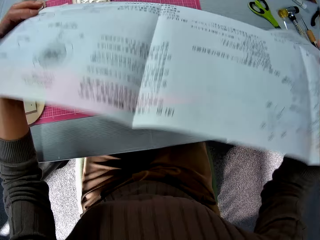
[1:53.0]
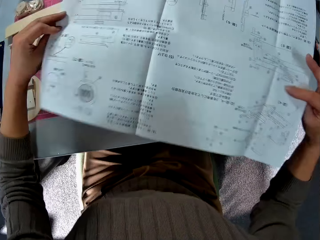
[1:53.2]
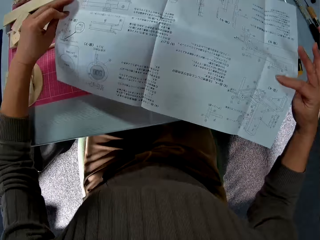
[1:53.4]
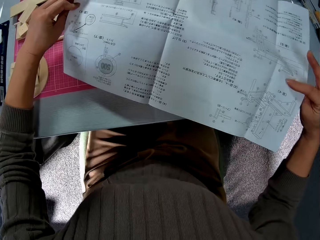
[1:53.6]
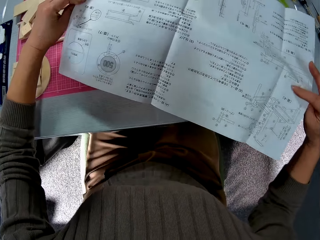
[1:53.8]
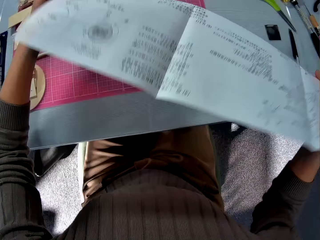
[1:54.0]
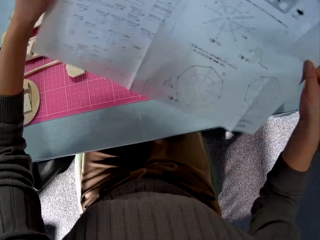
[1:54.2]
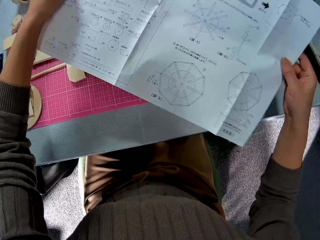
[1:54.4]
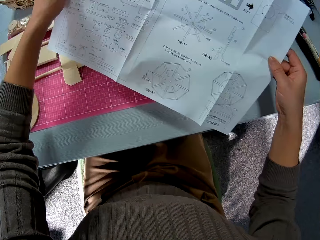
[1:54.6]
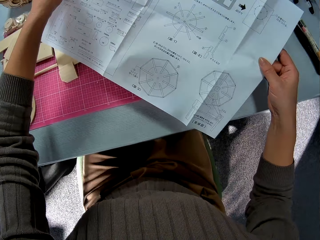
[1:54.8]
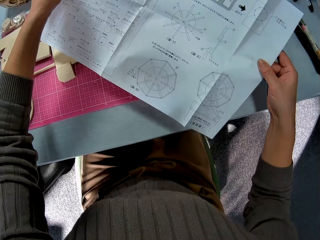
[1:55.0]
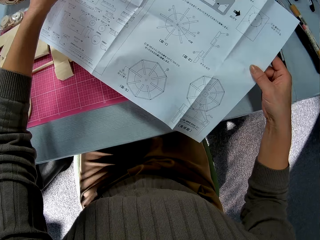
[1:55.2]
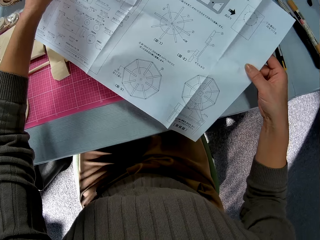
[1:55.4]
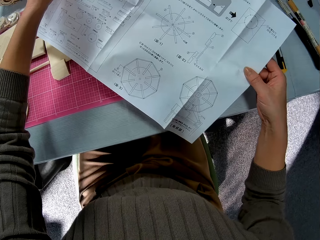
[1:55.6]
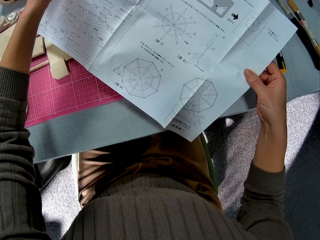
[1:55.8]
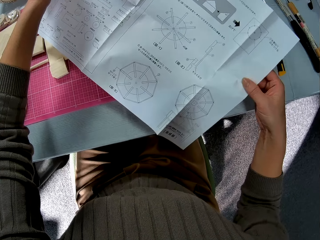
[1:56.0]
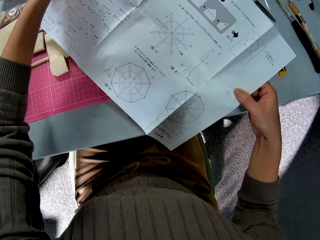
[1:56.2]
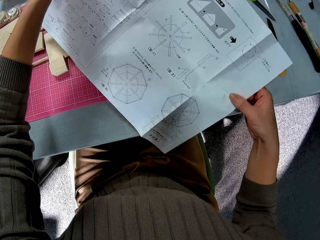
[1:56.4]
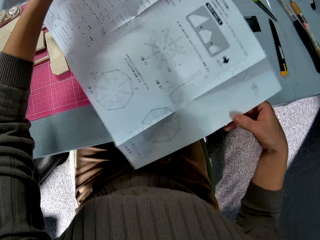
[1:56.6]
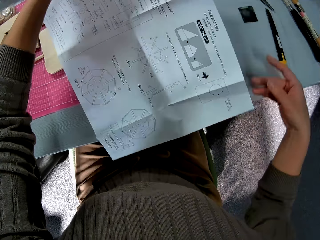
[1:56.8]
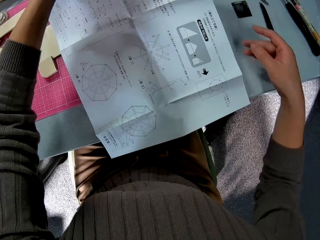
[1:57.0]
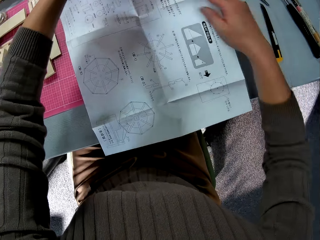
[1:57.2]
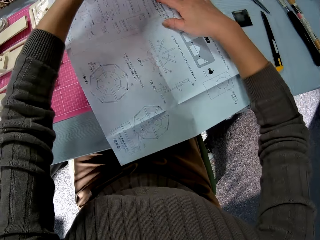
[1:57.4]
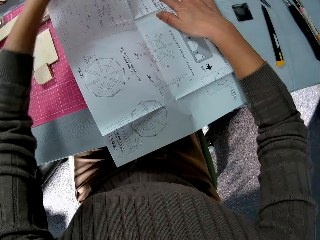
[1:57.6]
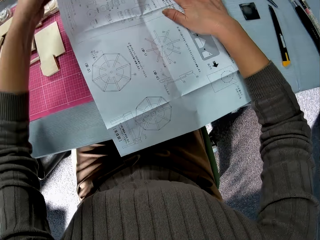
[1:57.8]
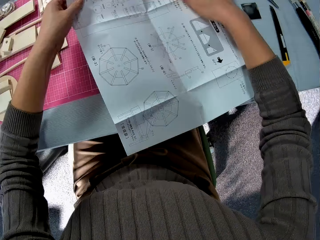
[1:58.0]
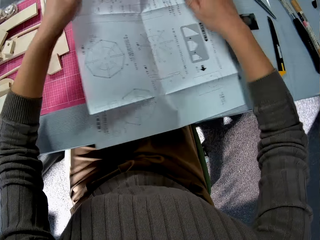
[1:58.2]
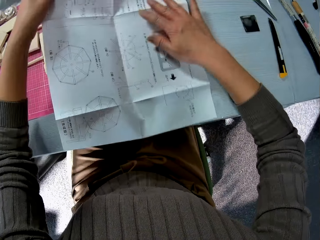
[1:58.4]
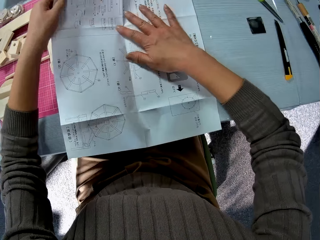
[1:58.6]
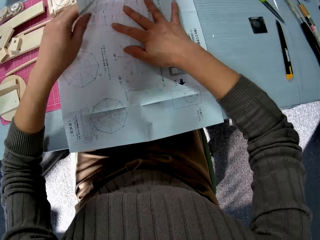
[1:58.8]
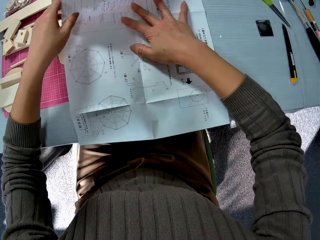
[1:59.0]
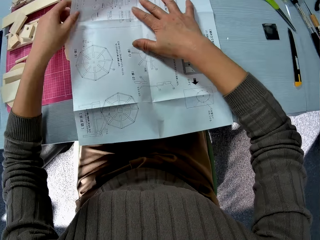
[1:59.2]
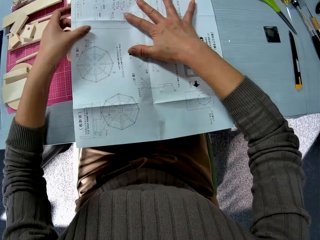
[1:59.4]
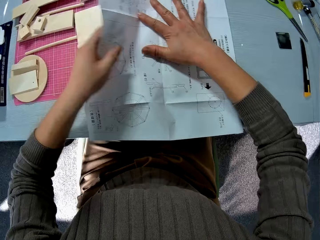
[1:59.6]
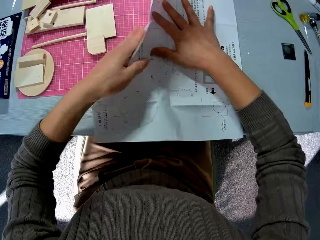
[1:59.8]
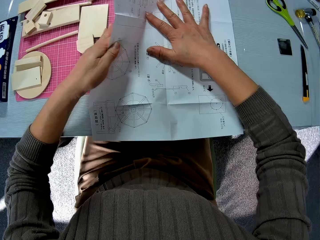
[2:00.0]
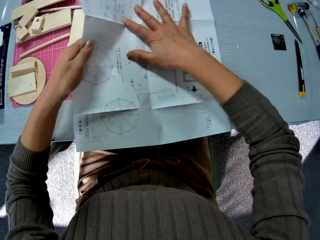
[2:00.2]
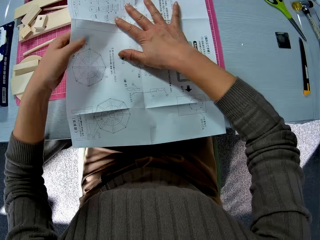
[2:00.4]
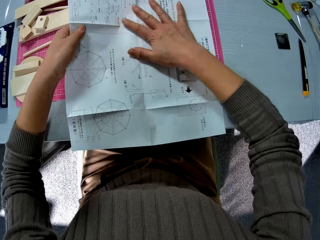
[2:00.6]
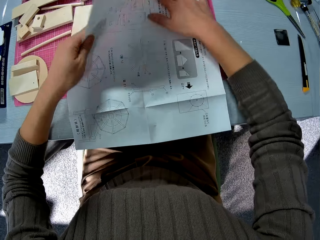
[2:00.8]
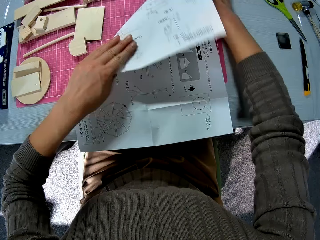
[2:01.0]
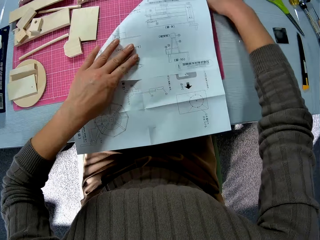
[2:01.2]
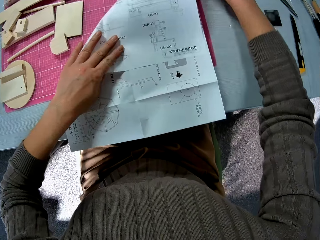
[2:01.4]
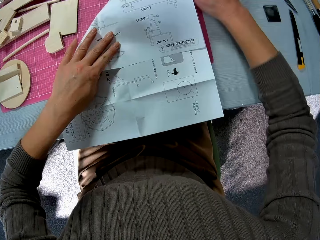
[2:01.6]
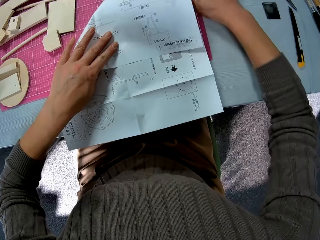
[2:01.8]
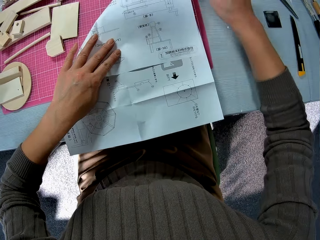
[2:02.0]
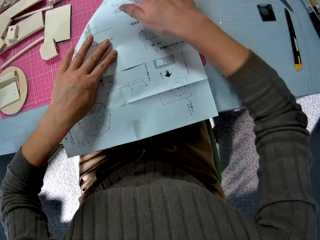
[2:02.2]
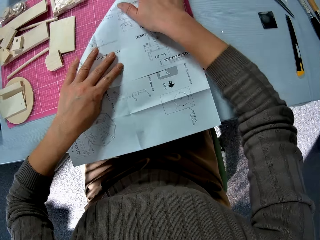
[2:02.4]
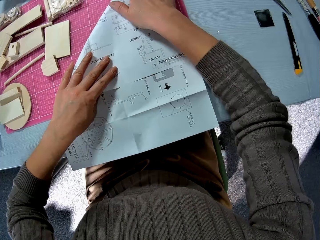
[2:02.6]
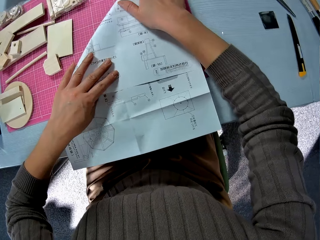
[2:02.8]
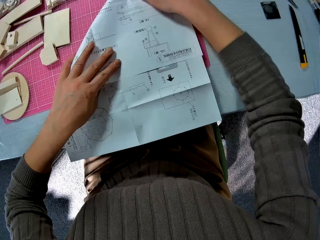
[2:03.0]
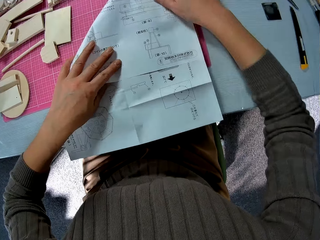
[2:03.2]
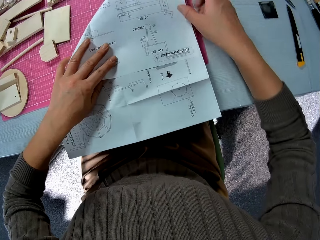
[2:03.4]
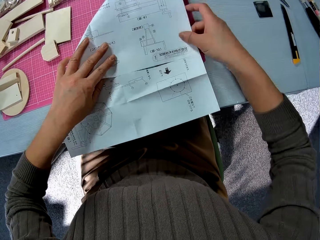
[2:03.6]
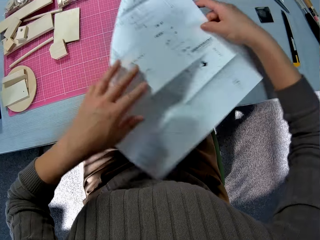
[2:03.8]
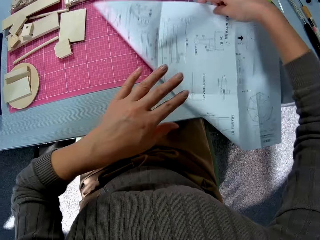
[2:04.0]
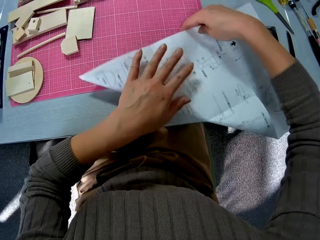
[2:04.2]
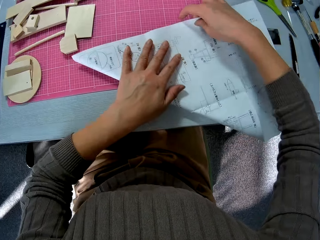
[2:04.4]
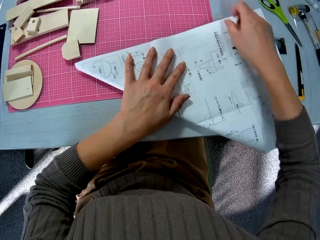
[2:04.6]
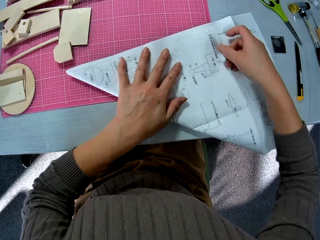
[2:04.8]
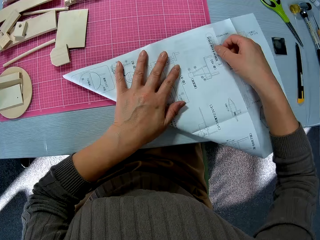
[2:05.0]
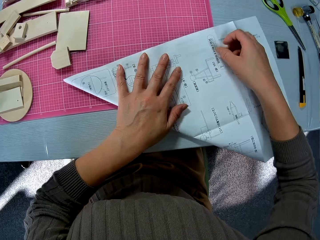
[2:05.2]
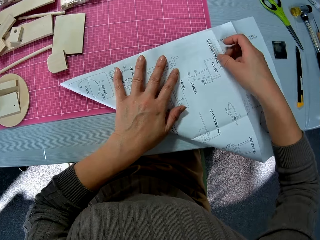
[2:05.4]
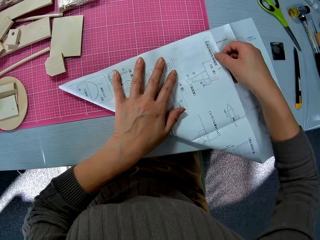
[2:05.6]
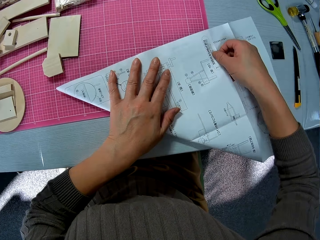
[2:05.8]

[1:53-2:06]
The camera wearer flips the paper in his hands. He folds the manual. He folds the paper.

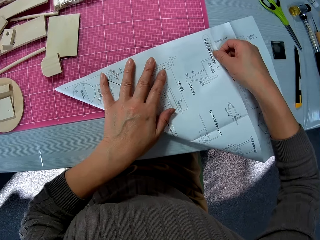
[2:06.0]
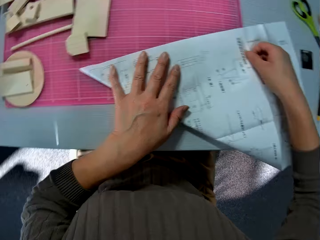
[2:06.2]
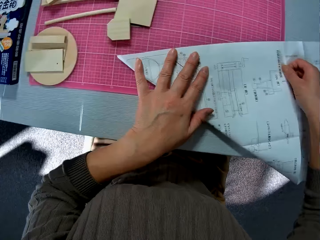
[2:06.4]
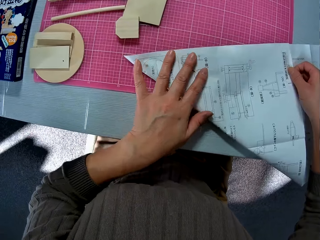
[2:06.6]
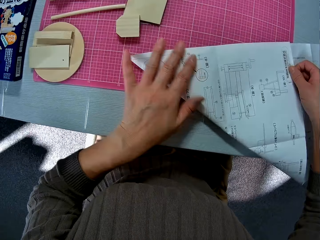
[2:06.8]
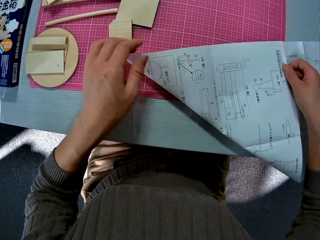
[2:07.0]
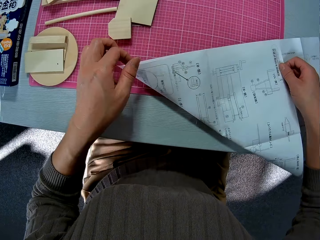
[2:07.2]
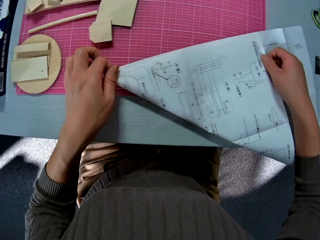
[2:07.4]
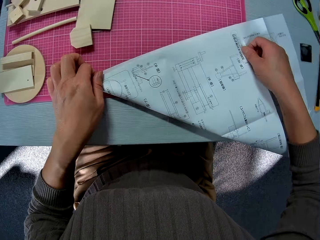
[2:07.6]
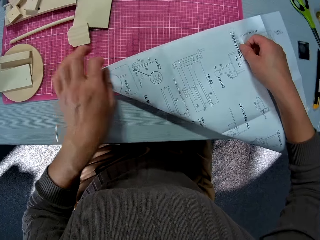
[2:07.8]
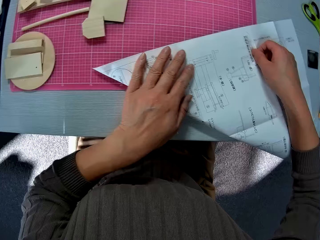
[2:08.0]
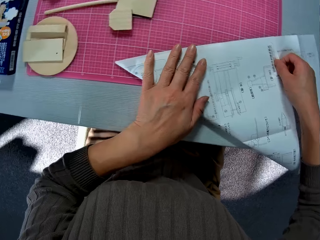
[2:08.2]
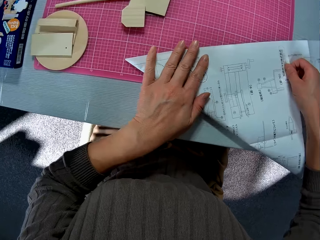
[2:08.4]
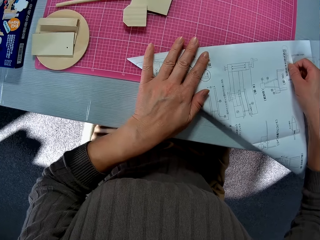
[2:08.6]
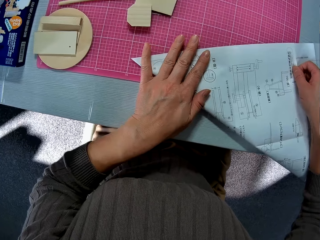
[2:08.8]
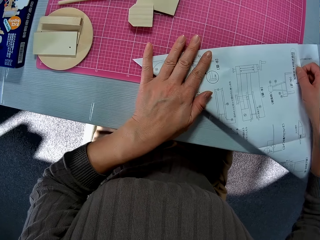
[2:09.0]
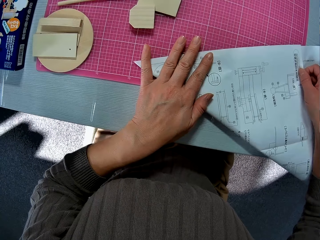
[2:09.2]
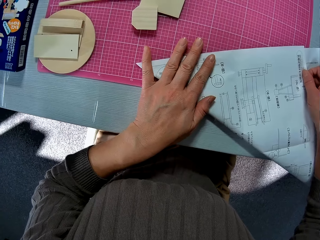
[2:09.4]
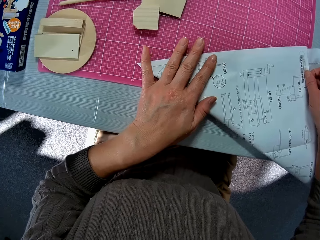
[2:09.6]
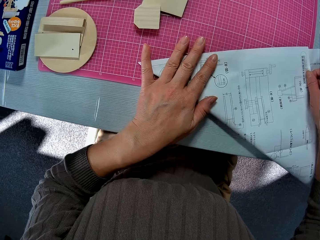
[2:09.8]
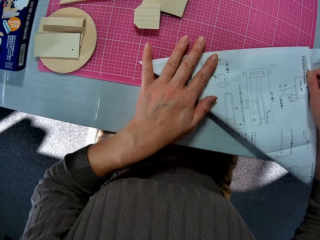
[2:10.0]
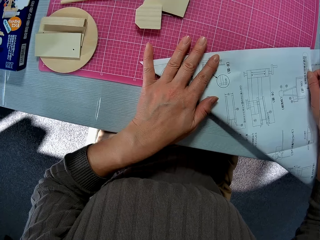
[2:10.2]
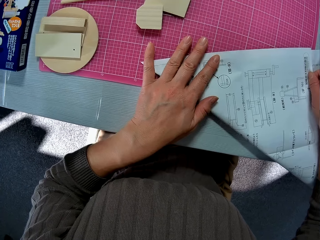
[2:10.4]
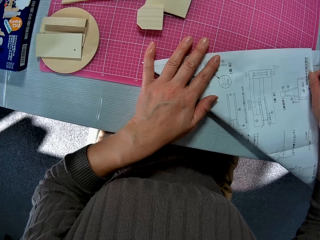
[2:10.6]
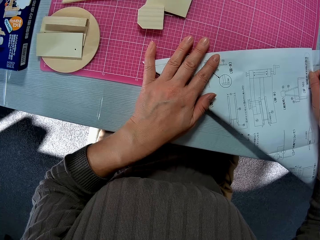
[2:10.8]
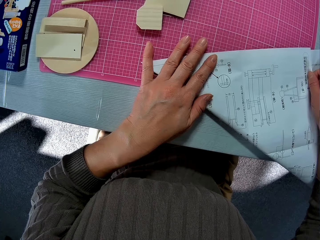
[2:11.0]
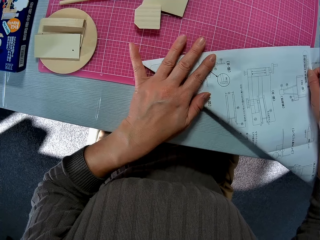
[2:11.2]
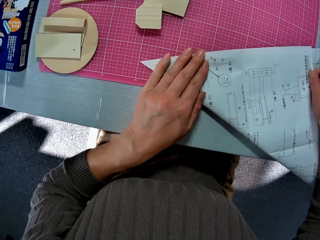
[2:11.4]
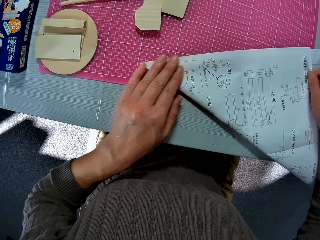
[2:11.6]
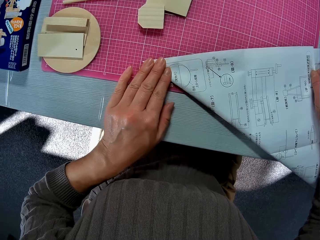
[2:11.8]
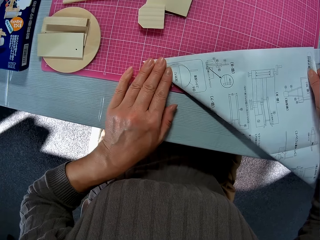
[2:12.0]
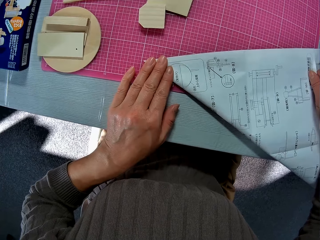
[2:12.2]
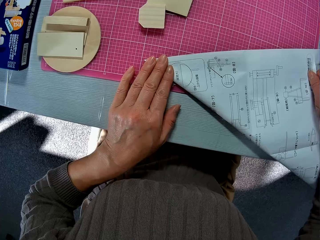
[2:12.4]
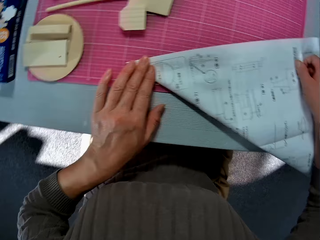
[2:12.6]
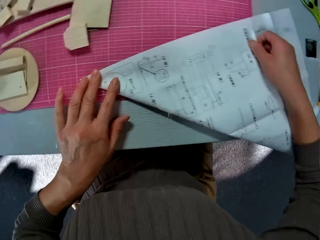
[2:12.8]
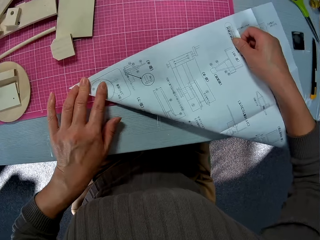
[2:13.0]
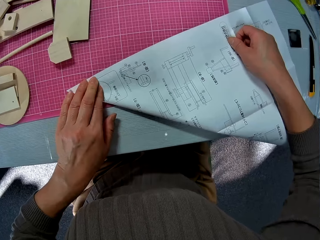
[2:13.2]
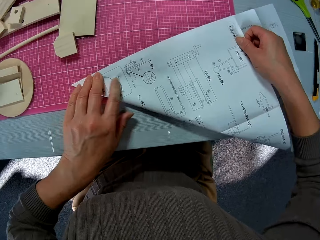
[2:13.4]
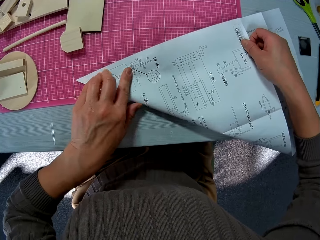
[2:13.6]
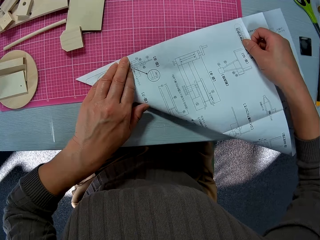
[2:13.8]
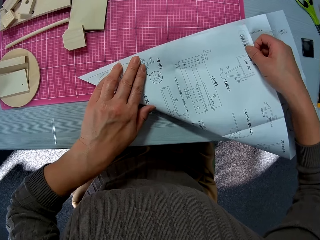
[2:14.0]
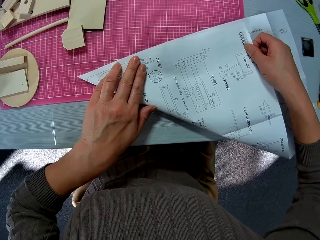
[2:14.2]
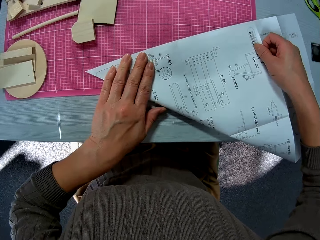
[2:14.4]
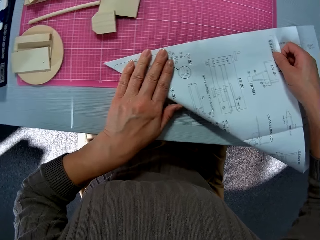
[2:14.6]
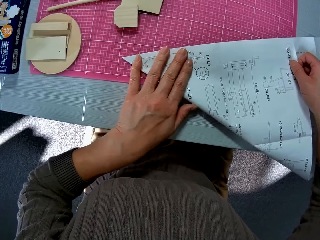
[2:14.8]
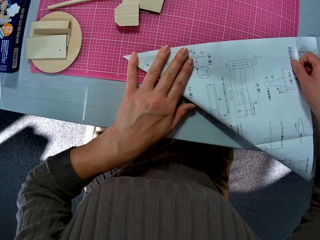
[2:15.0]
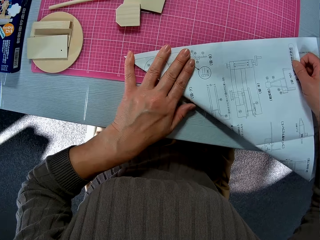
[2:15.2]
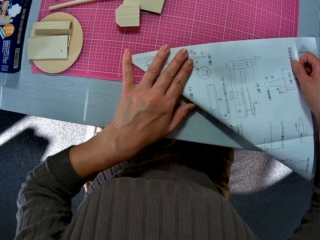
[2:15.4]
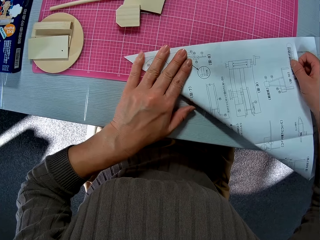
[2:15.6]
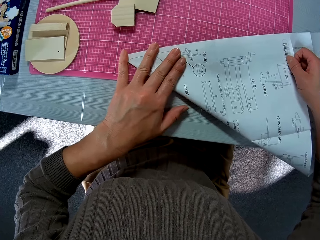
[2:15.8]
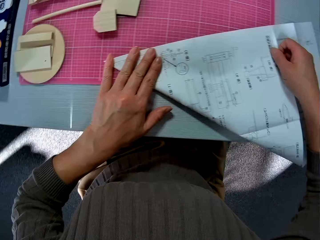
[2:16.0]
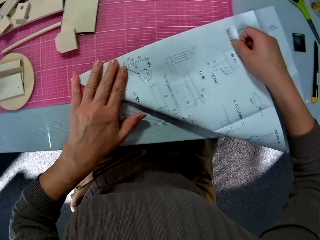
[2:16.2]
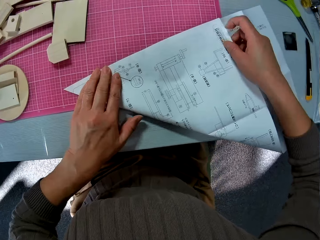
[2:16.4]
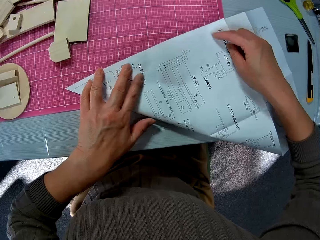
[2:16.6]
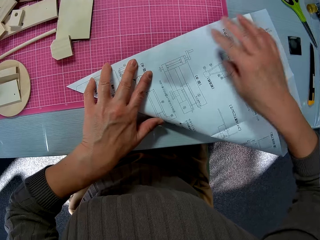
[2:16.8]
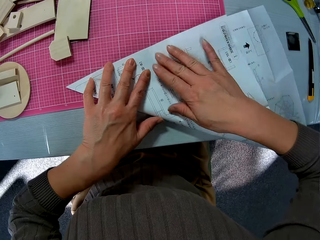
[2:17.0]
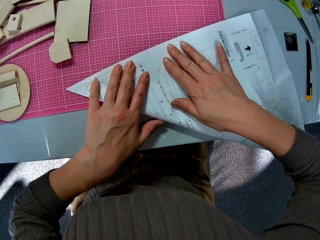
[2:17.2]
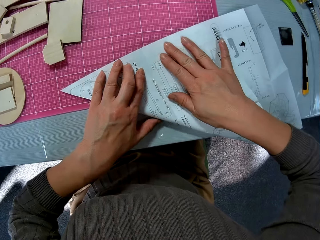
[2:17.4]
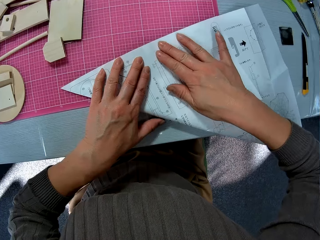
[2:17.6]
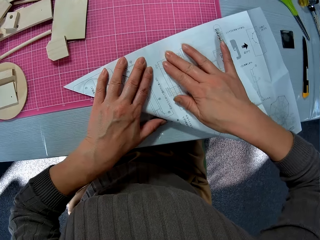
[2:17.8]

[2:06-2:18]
The camera wearer smoothens the manual.
